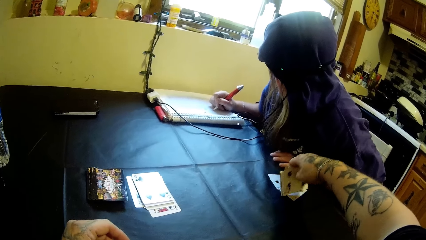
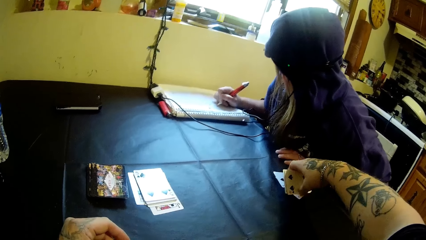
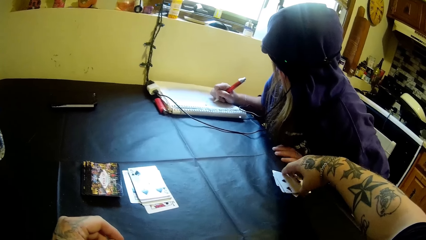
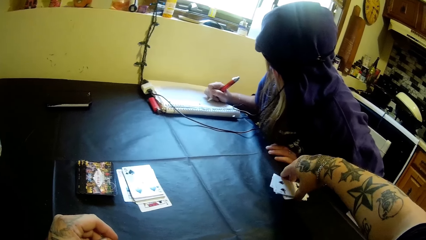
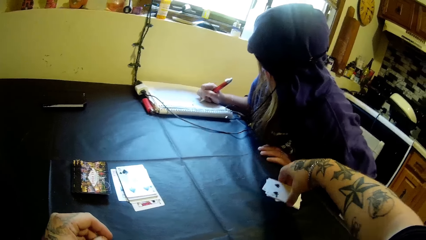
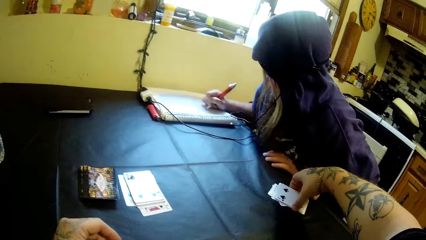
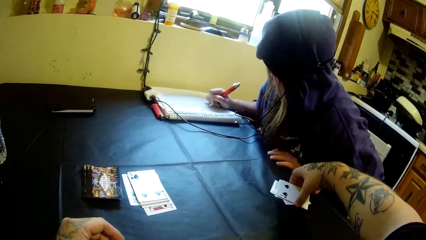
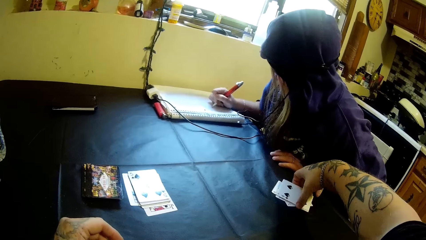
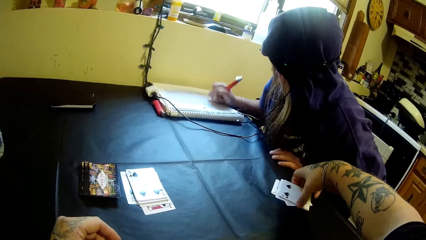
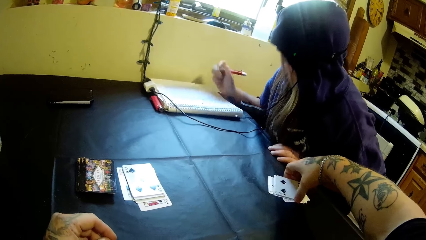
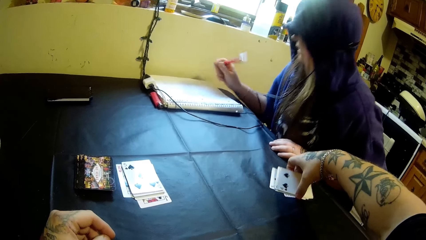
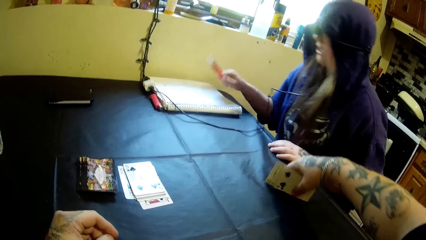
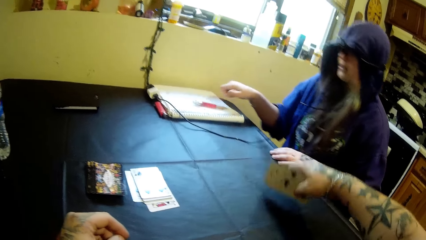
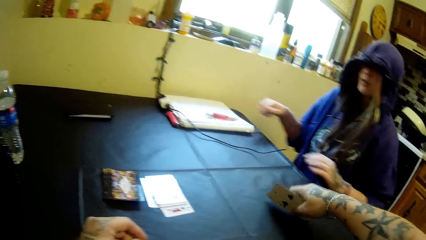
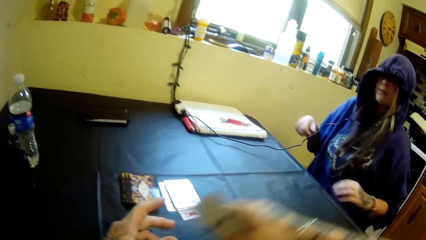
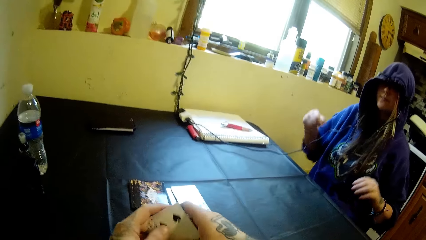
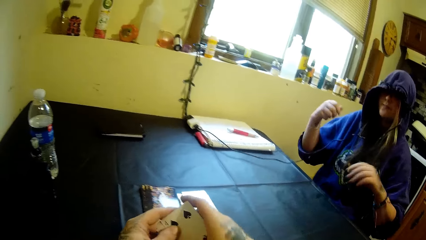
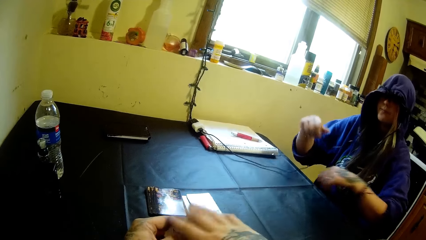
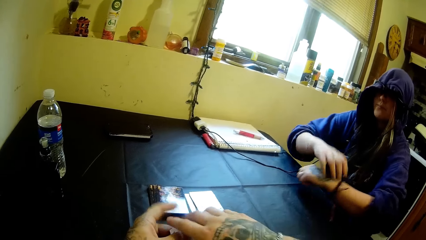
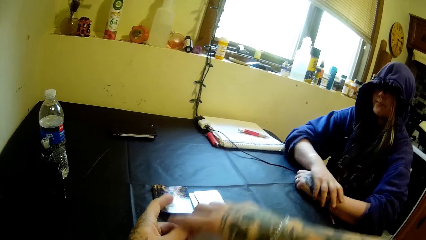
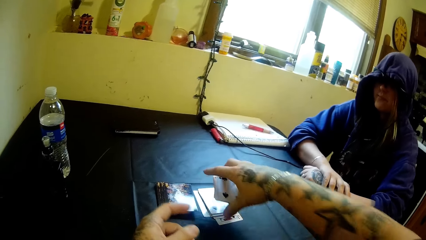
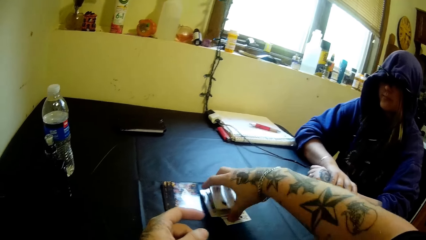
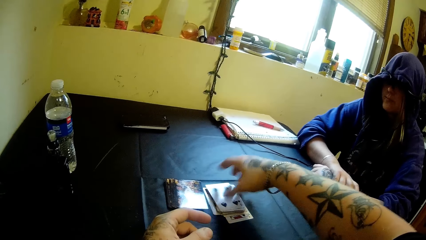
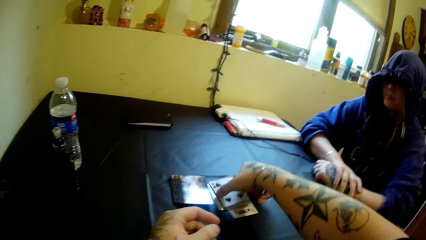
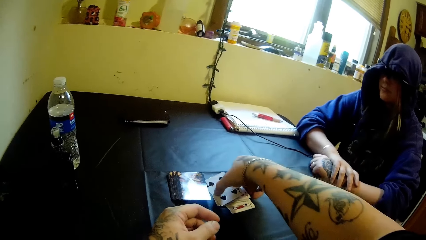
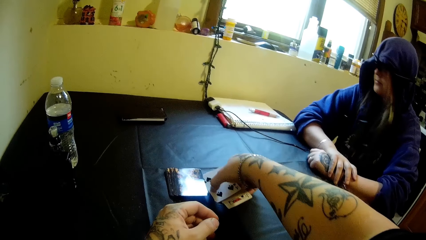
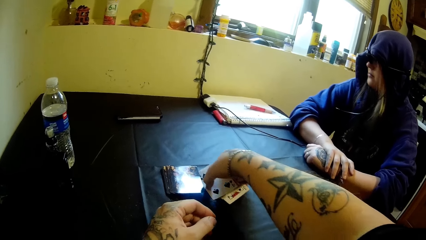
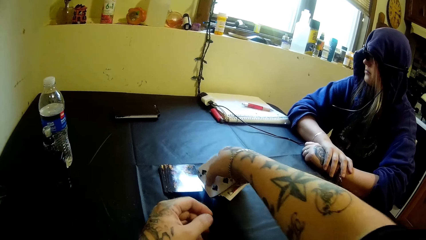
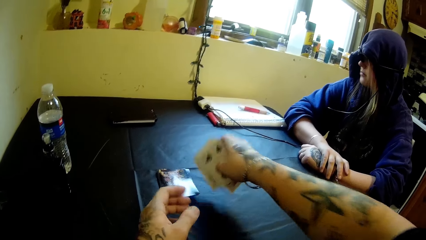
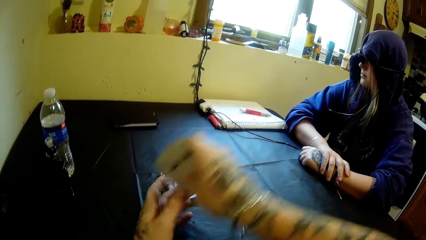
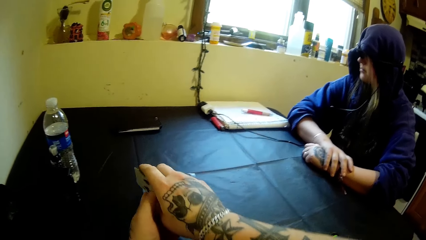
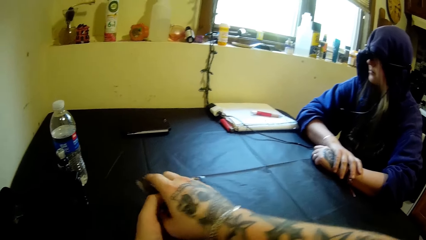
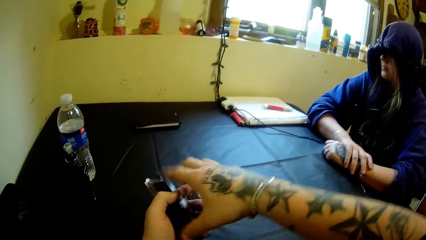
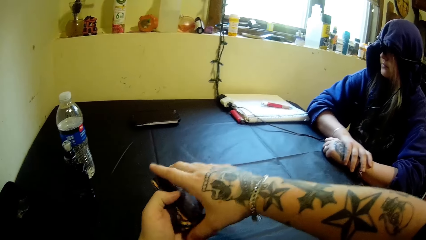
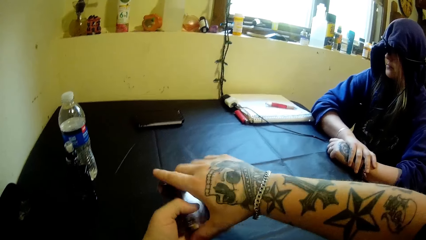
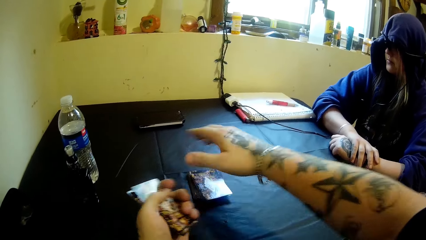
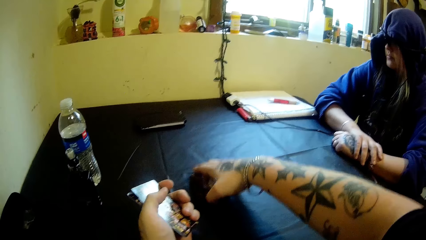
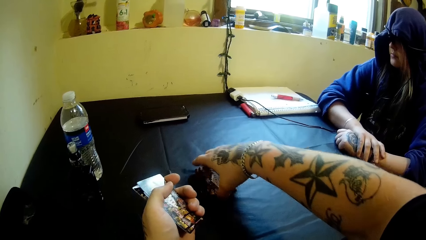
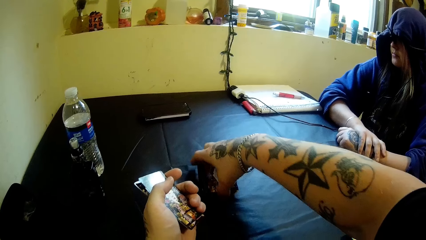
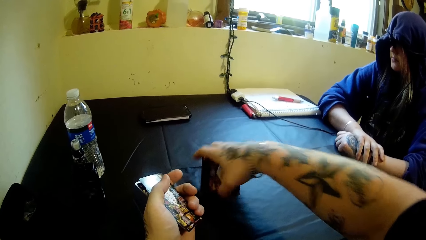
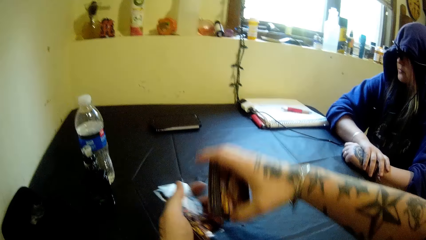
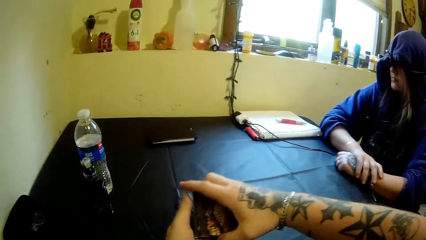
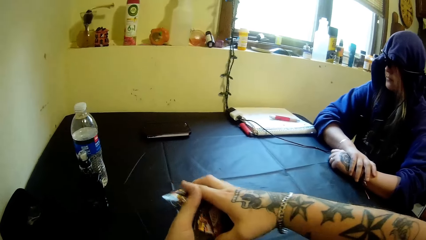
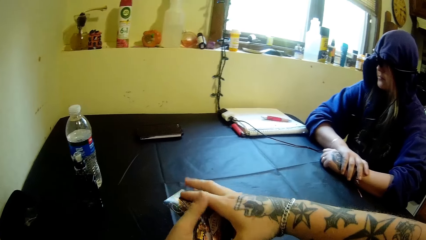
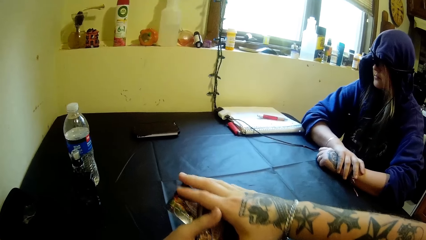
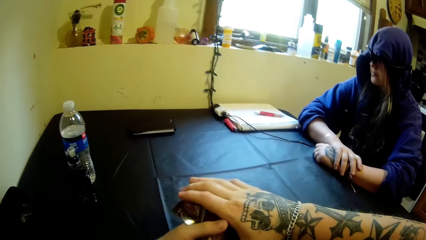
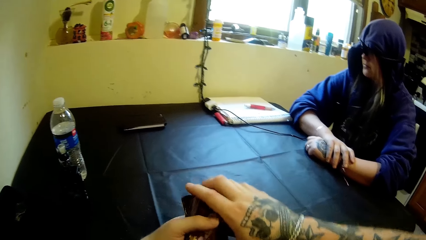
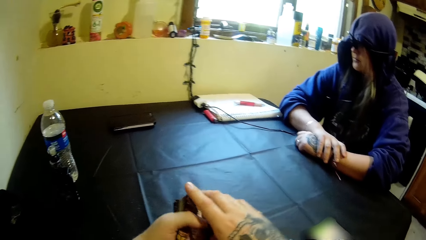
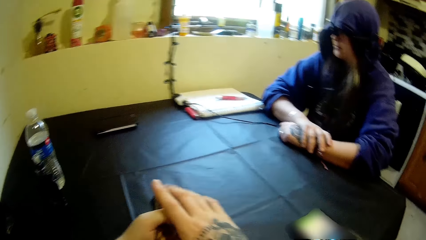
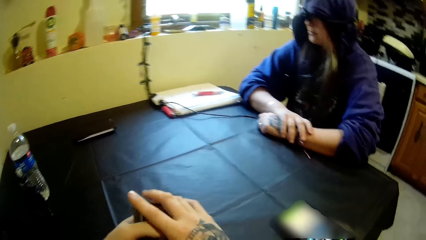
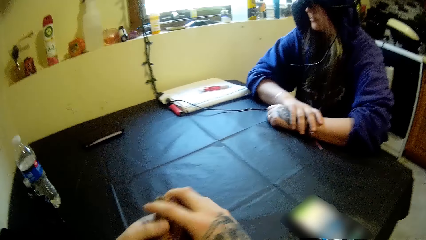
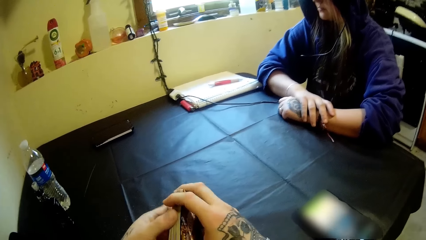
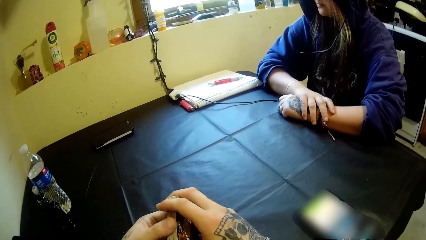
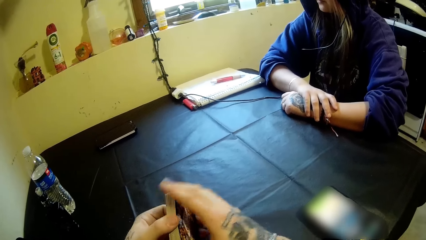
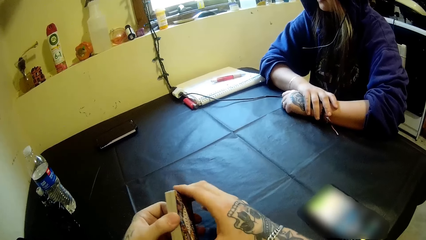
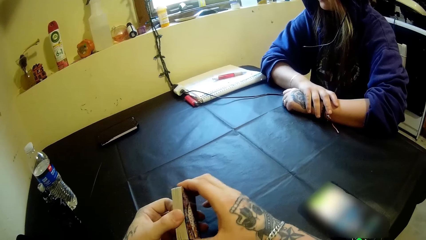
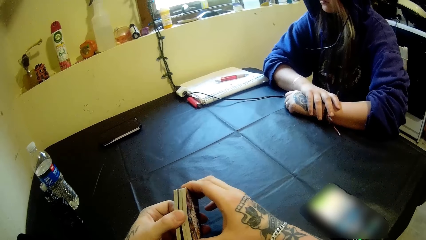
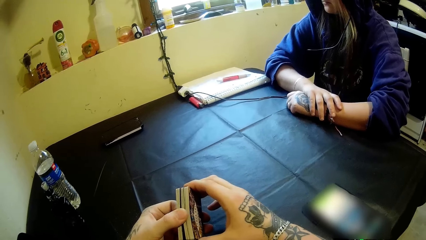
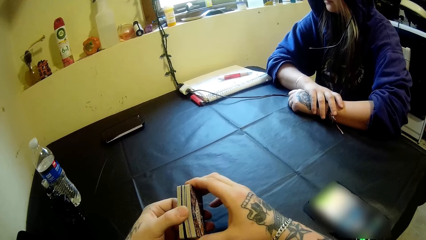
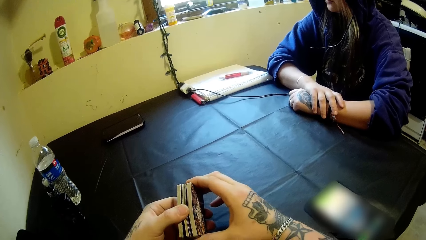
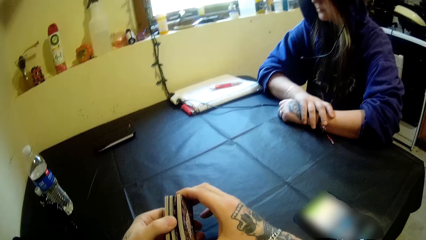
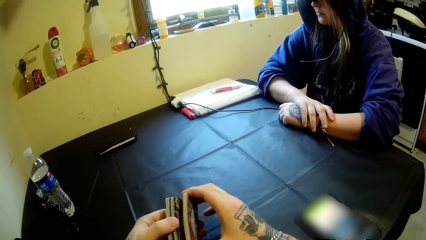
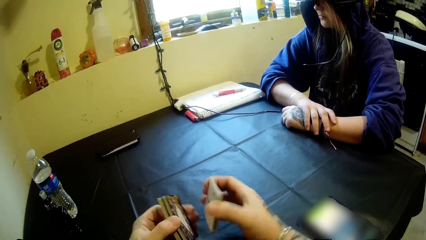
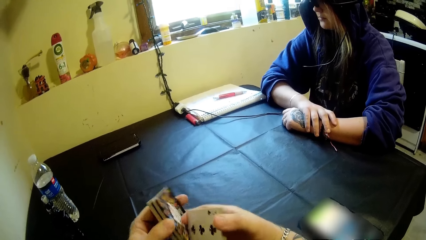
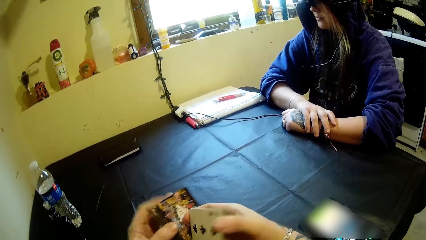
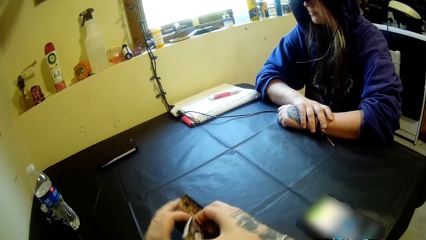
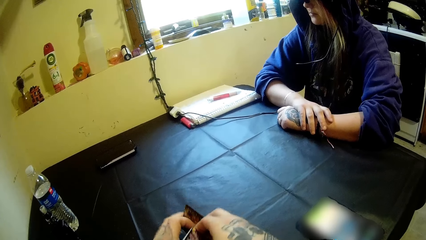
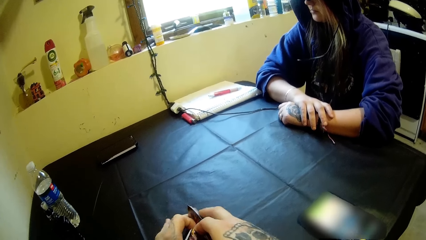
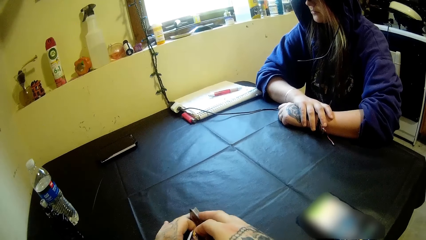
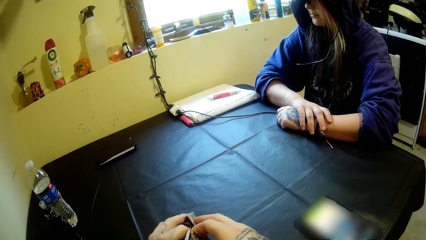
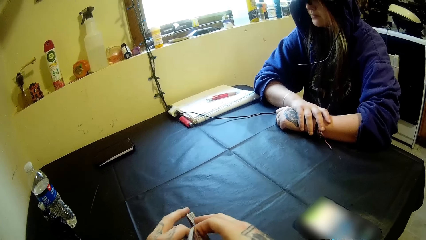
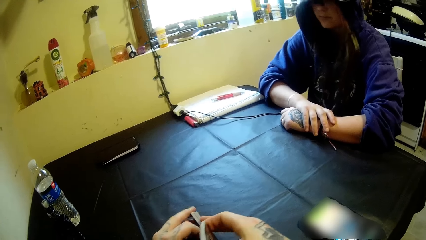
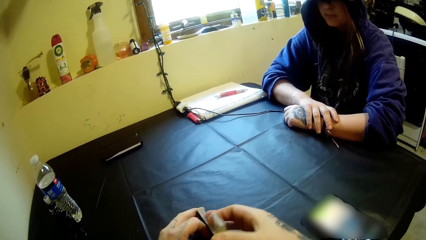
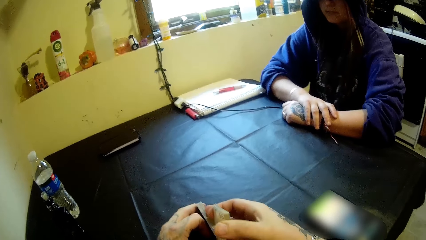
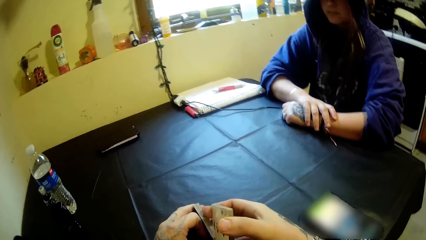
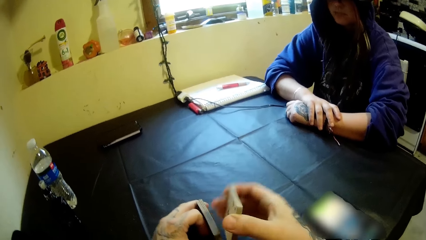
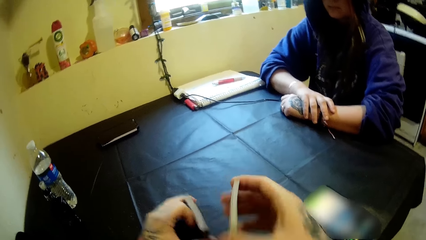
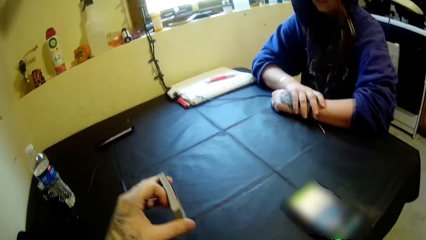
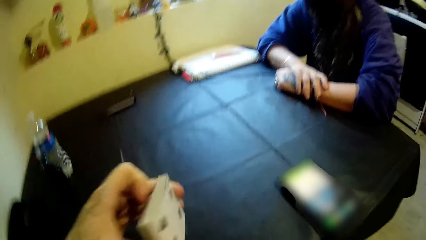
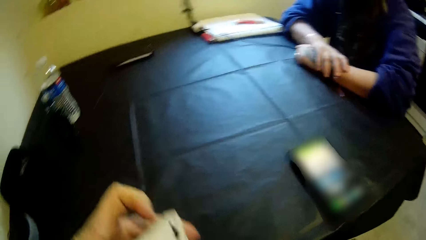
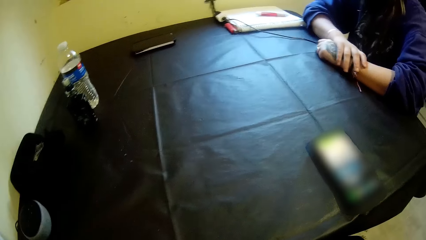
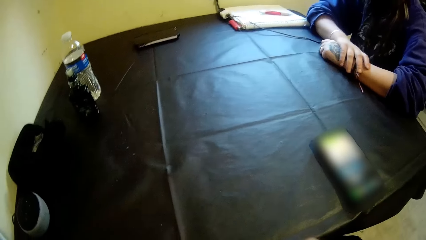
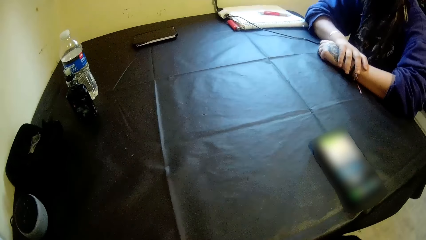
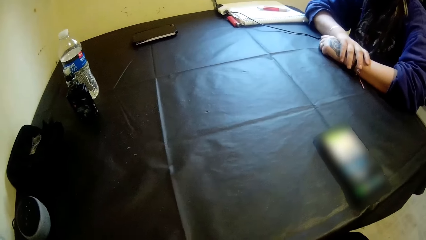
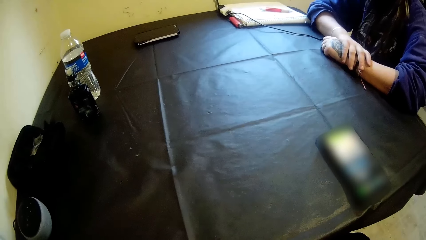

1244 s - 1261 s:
The camera wearer places the cards on some other cards on the table with his right hand. He picks up the cards from the table with his right hand. The woman drops the pen on the white book with her right hand. The camera wearer hits the cards on the table with his right hand. He passes the cards from his right hand to his left hand. The woman rests her elbows on the table. The camera wearer drops the cards on some other cards on the table with his right hand. He picks up the cards from the table with his right hand. He passes the cards from his right hand to his left hand. He adjusts the cards in his left hand with his right hand. He picks up the cards from the table with his right hand. He puts the cards into his left hand. He adjusts the cards with his right hand. He splits the cards into both hands. He turns the cards.
